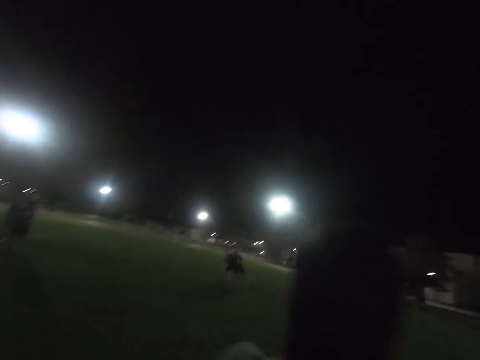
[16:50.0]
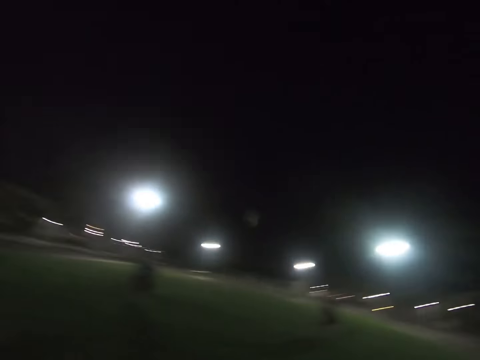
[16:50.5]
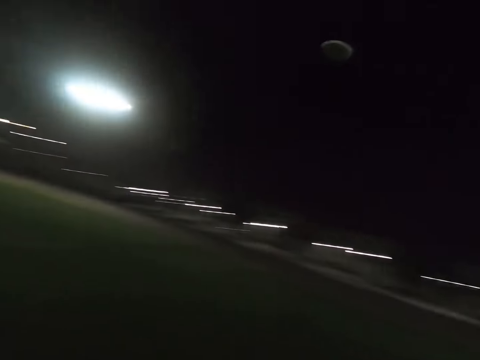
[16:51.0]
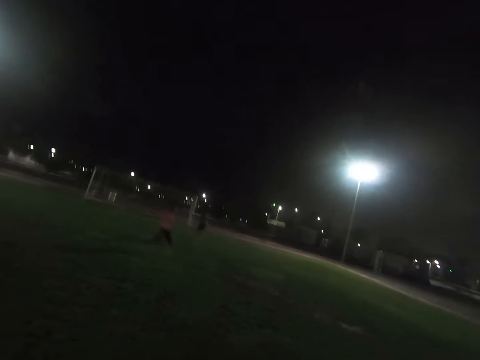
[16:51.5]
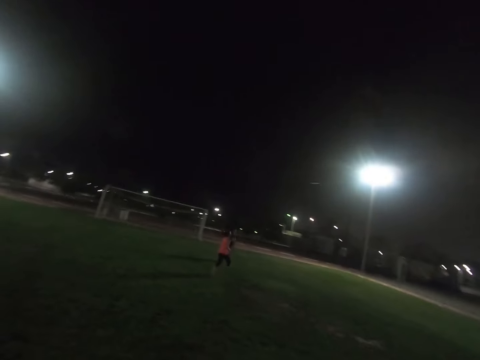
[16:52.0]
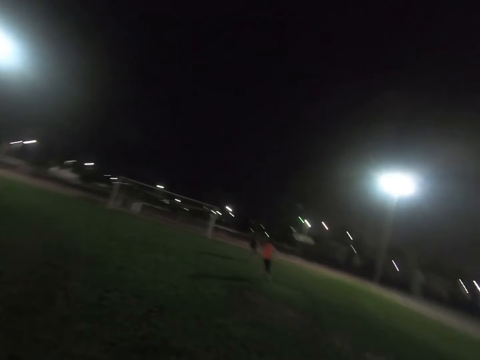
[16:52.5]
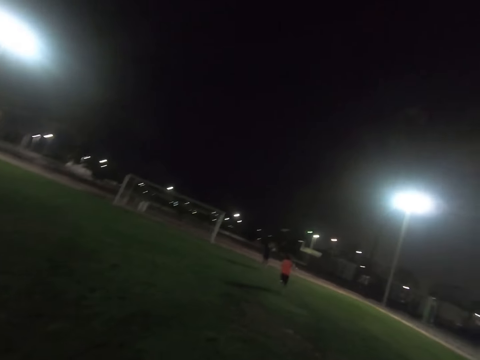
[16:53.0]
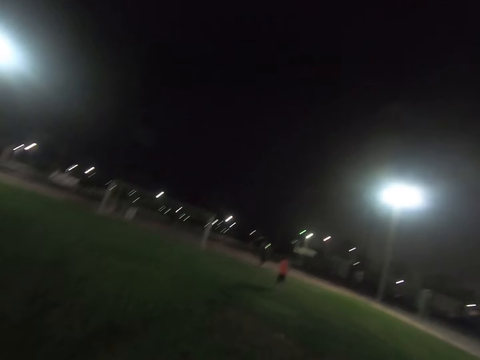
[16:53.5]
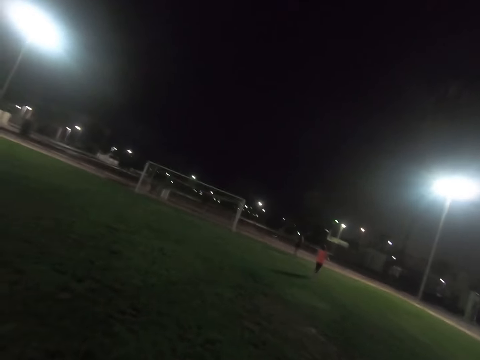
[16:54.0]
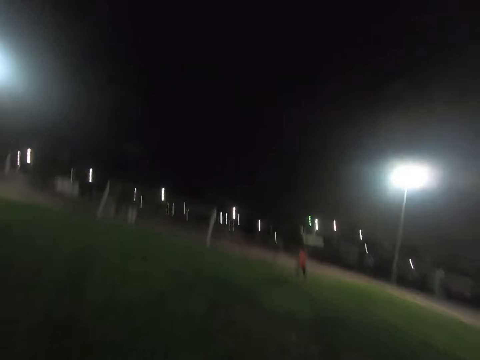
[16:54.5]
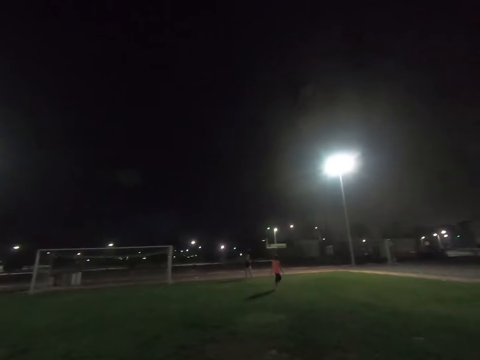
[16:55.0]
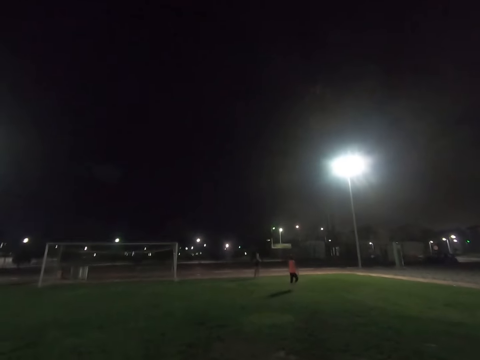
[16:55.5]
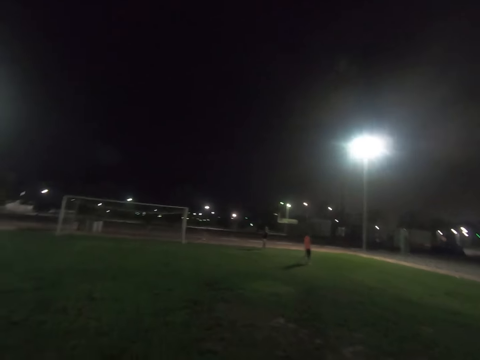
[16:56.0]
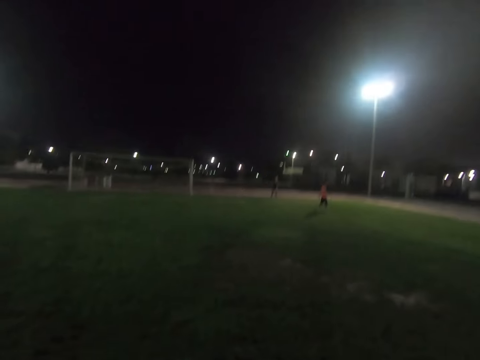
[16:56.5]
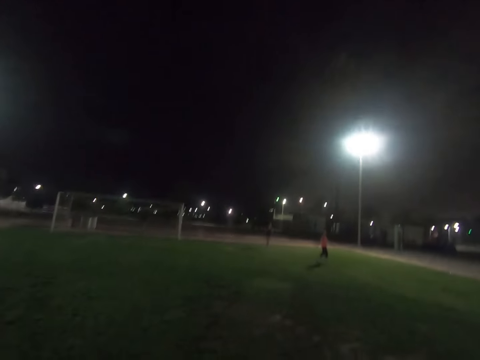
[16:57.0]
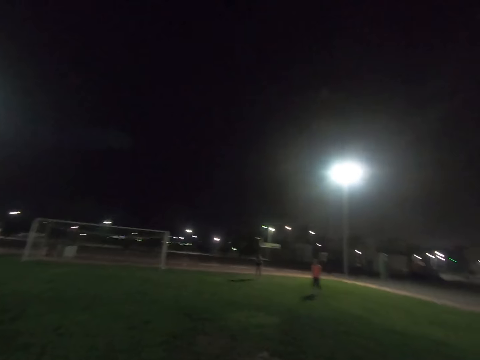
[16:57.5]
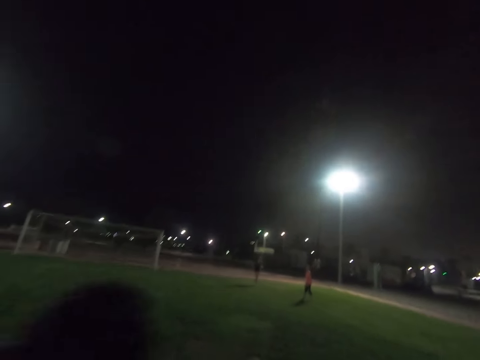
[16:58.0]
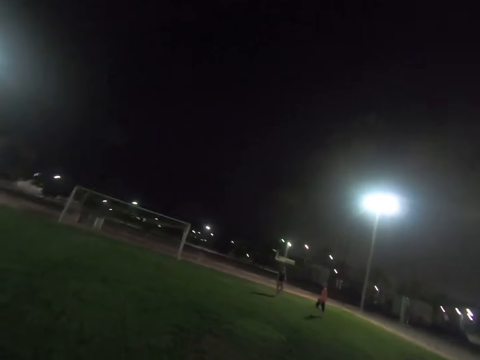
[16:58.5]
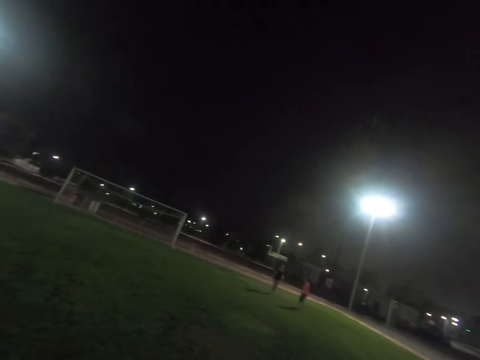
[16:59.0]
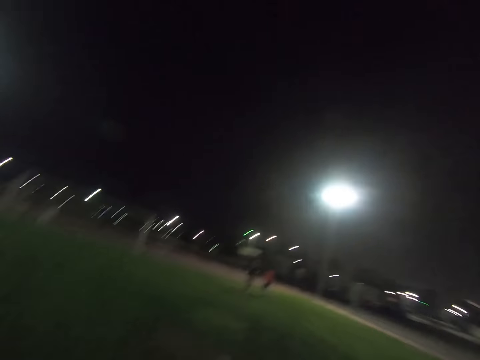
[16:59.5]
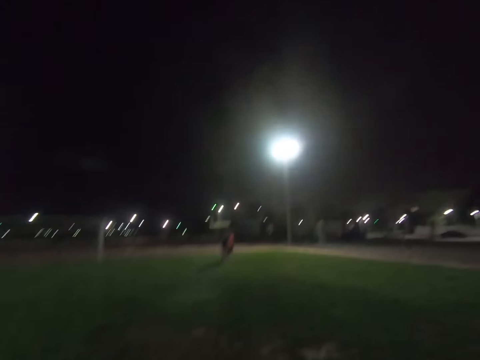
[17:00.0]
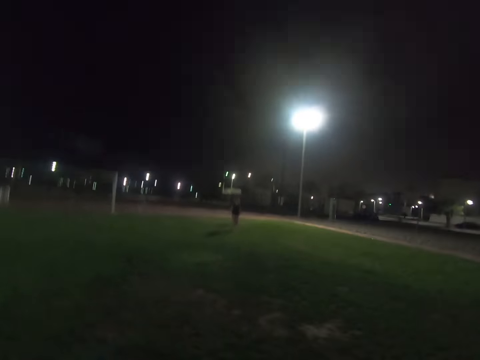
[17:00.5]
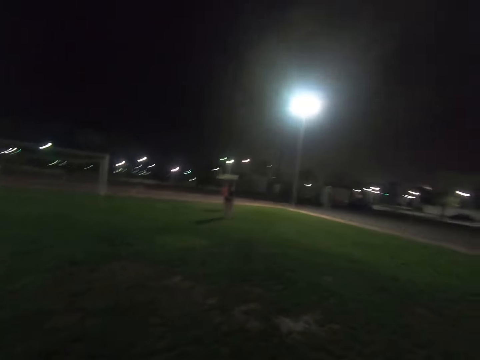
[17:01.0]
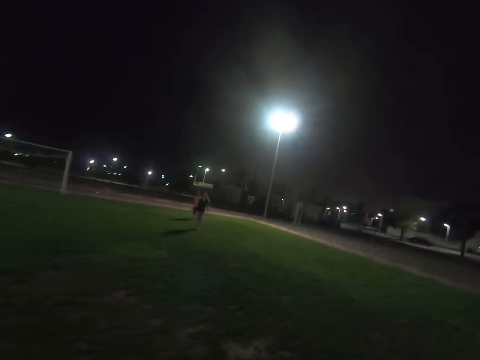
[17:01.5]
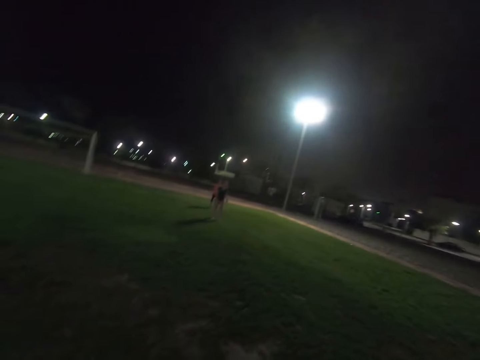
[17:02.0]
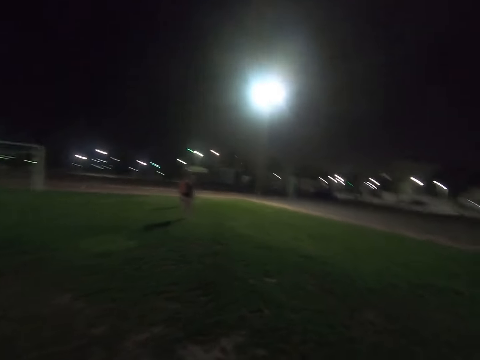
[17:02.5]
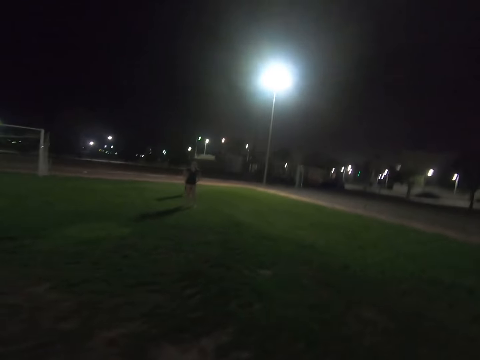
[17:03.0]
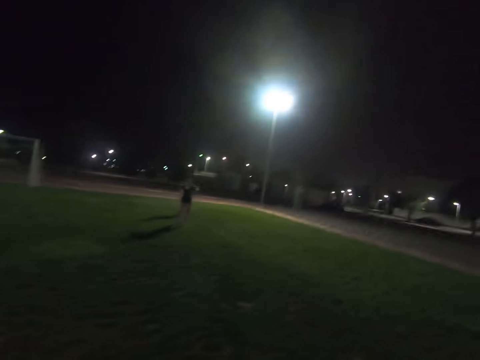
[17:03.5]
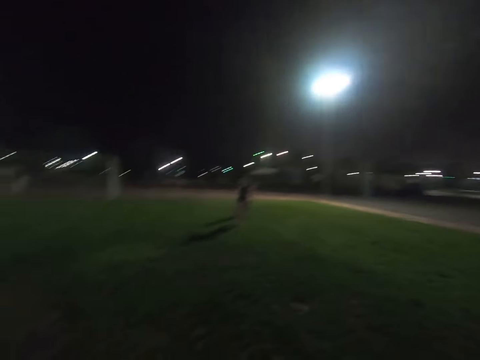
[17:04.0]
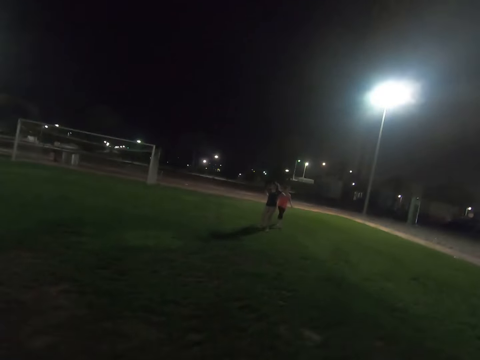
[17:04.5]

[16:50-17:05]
A lady catches the frisbee disc.

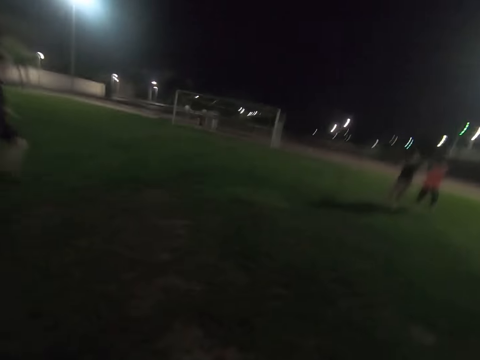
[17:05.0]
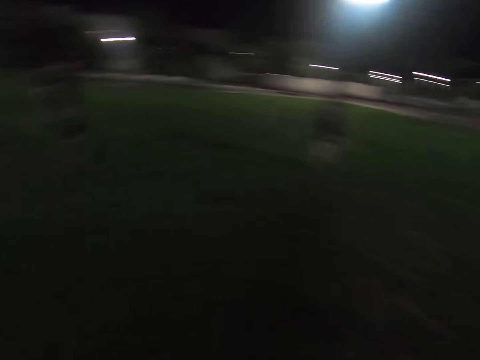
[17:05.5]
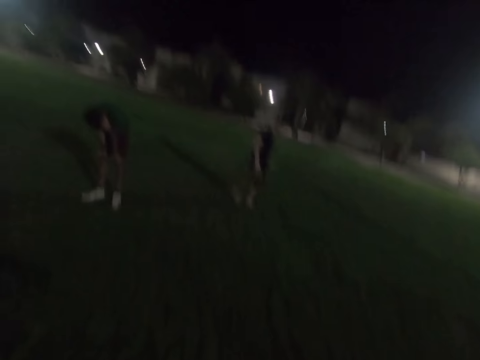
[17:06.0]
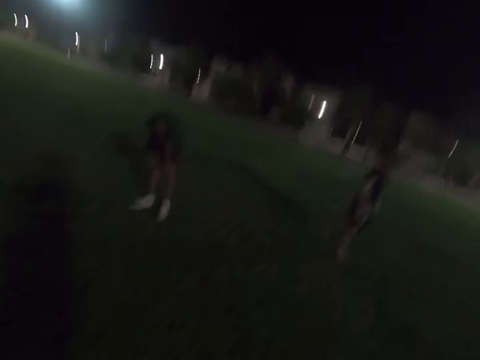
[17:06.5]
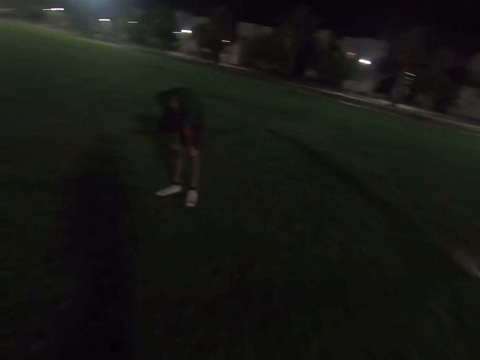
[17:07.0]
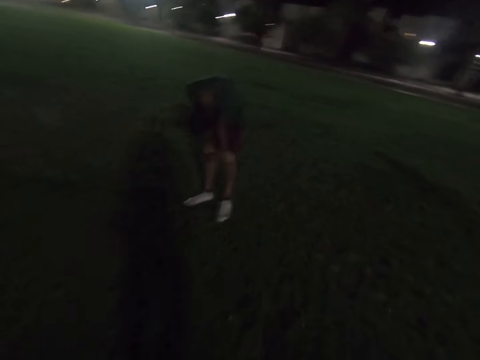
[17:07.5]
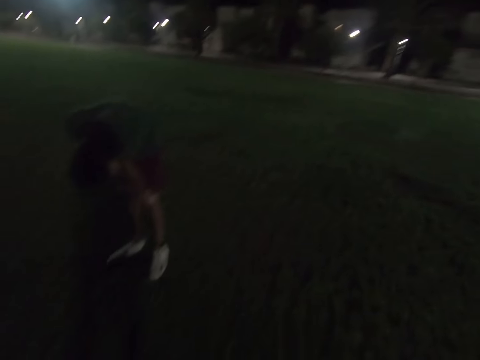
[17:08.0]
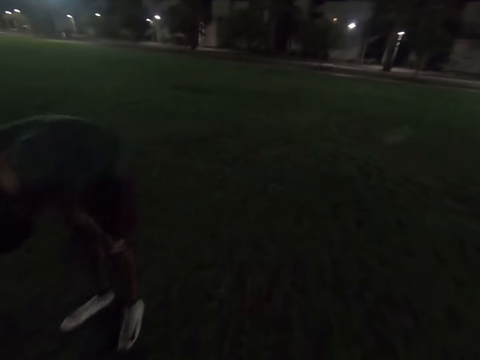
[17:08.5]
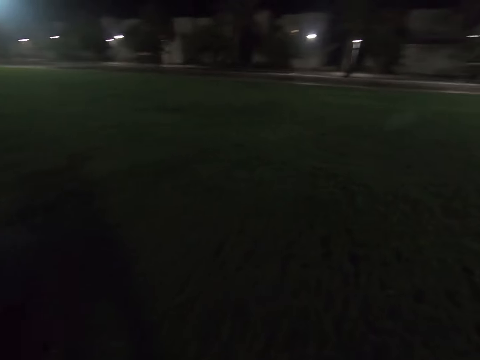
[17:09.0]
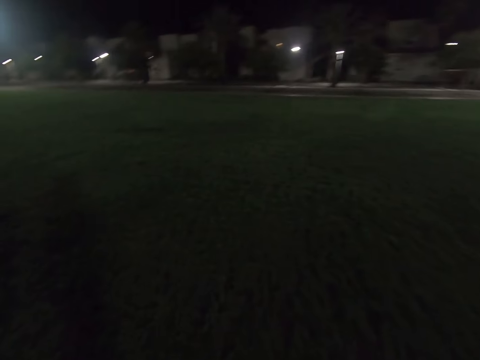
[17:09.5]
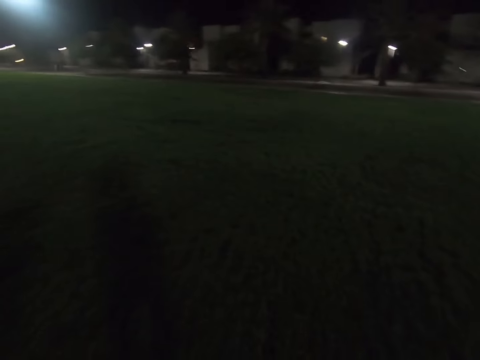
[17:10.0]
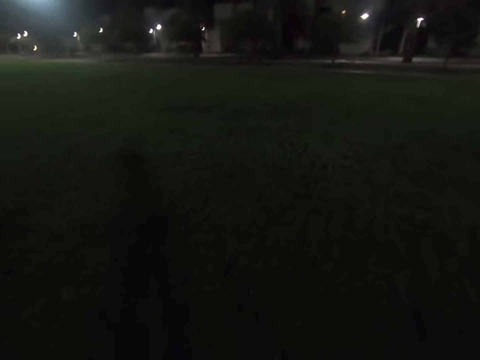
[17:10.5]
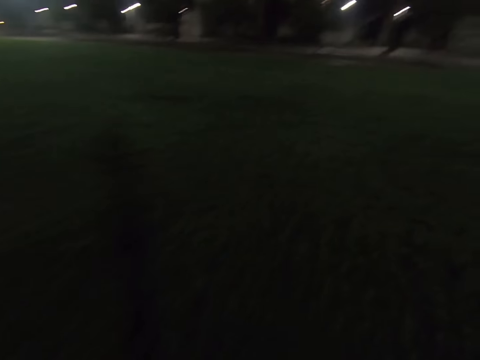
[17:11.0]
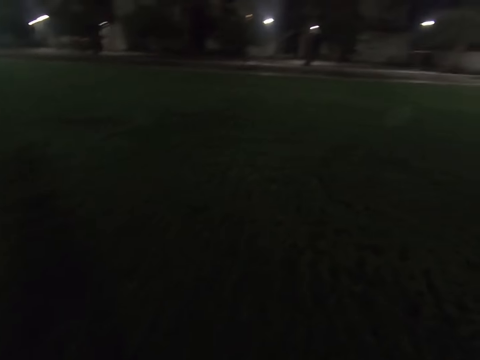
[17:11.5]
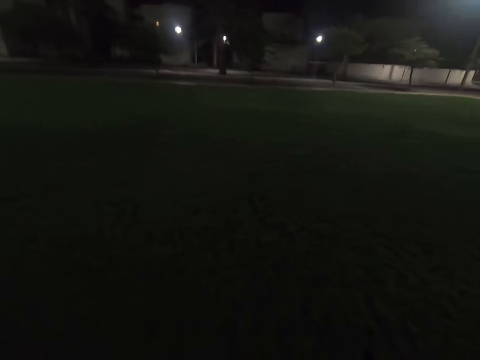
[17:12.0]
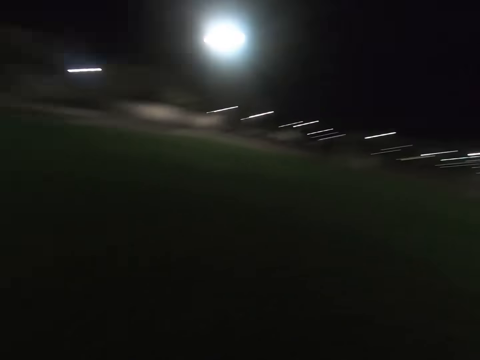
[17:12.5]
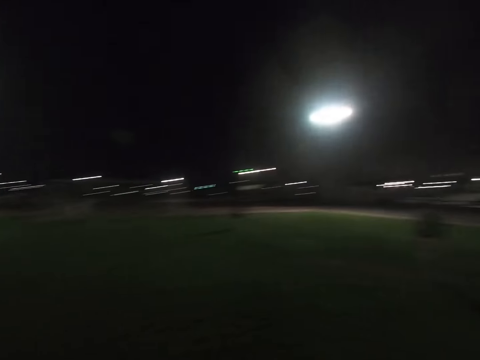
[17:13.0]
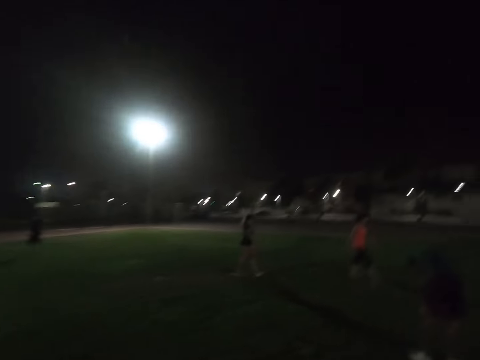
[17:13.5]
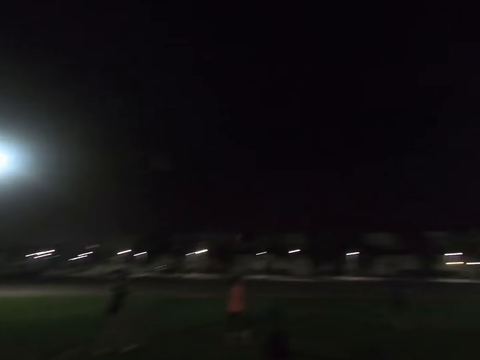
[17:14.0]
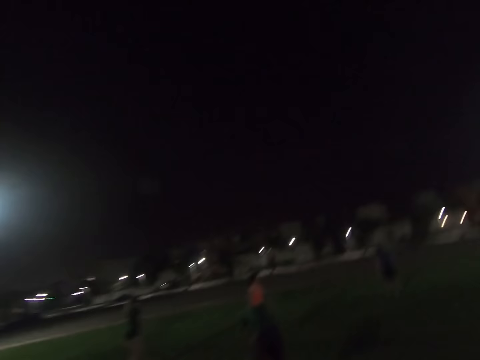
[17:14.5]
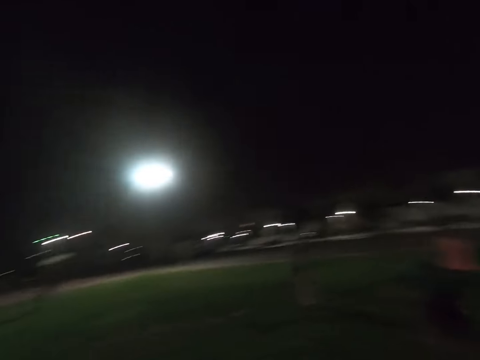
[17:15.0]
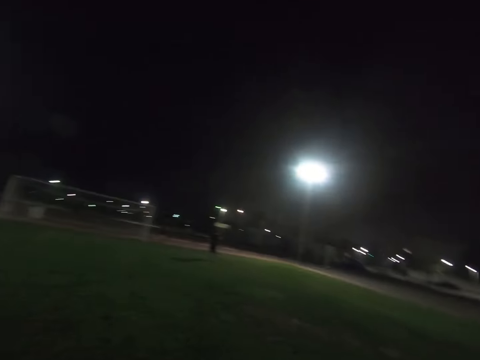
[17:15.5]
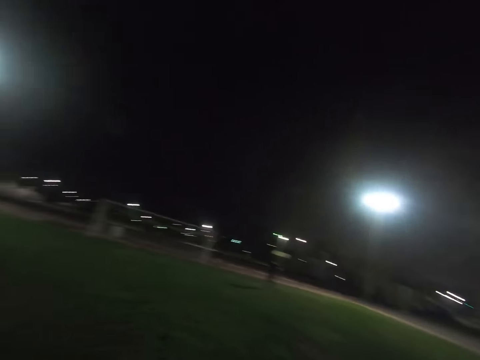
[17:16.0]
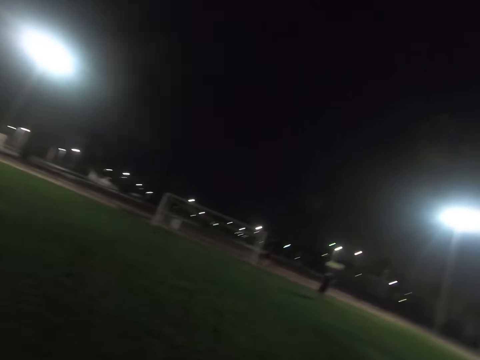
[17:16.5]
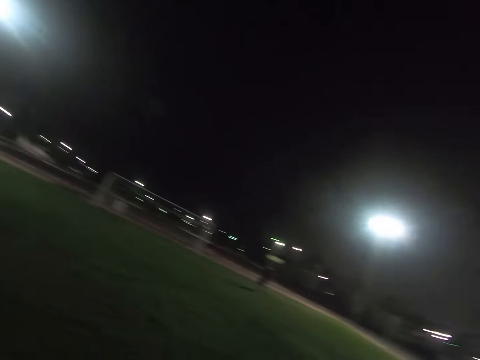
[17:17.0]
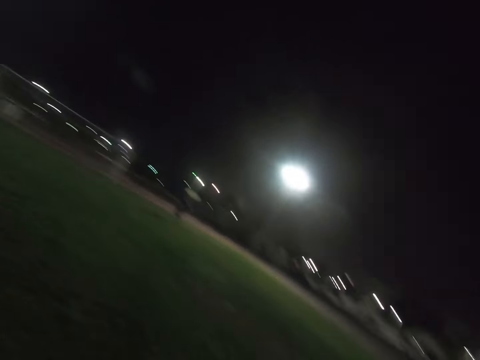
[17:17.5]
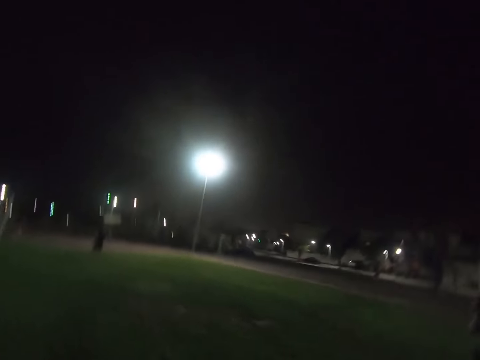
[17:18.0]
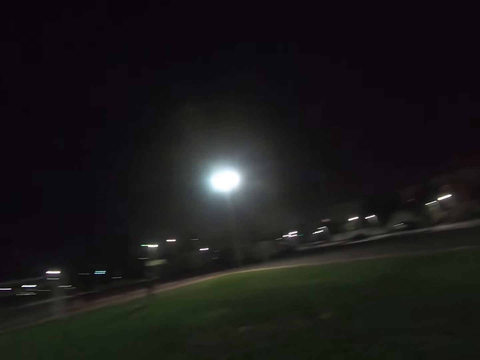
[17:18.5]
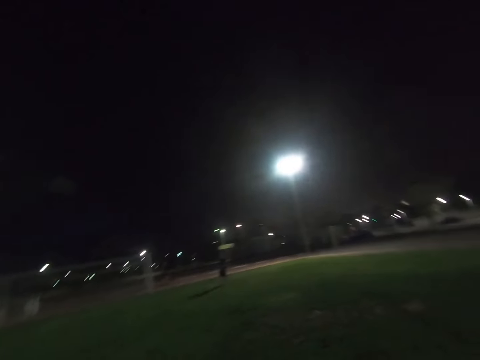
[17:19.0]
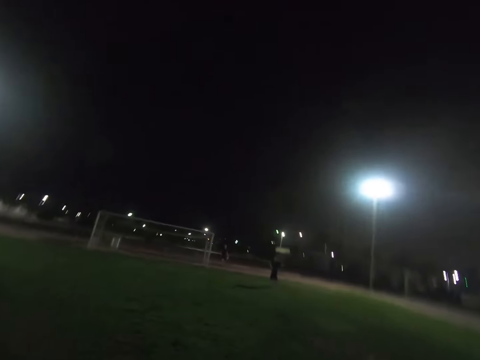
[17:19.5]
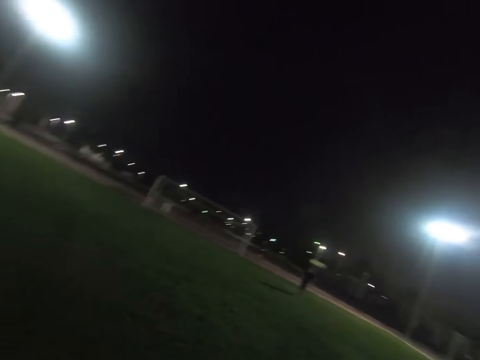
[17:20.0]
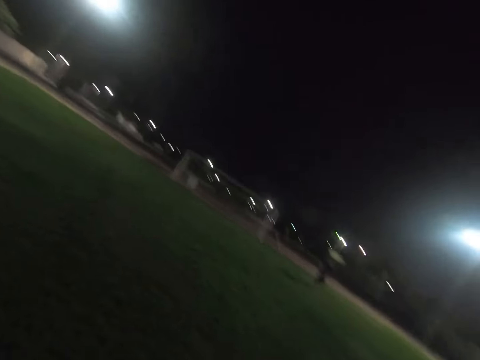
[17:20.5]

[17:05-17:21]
A man touches his knees. The camera wearer walks in the field. A lady runs around the field. Another lady runs around the field.
